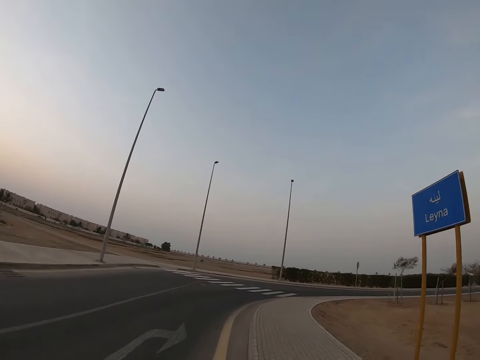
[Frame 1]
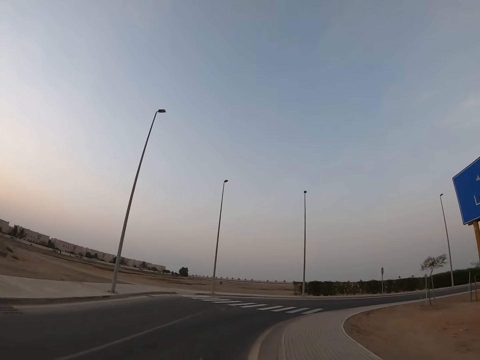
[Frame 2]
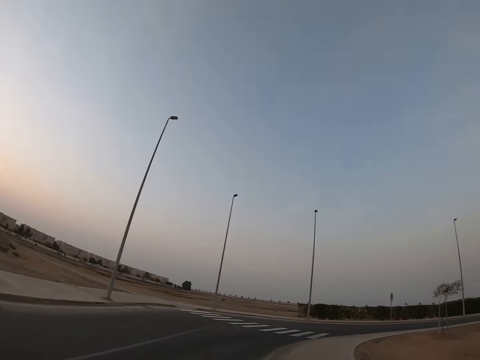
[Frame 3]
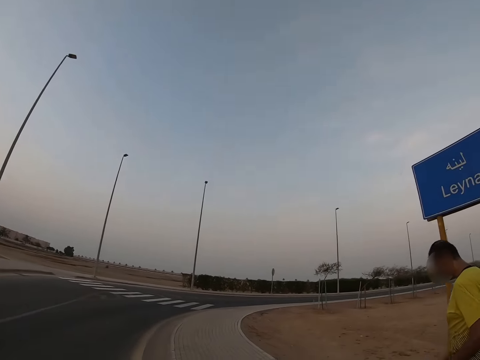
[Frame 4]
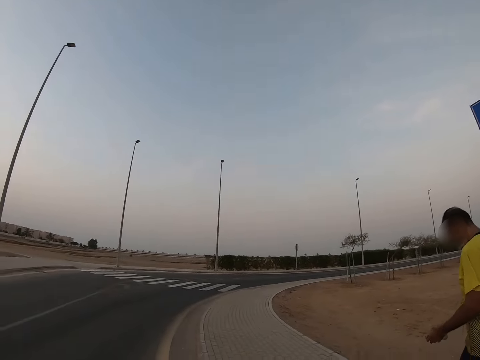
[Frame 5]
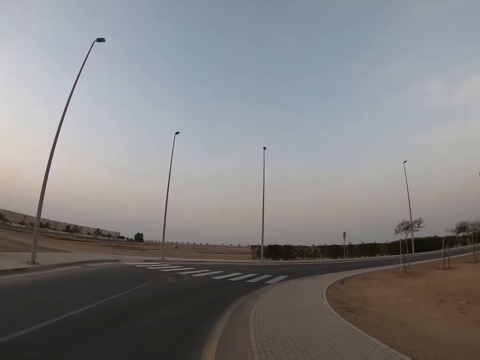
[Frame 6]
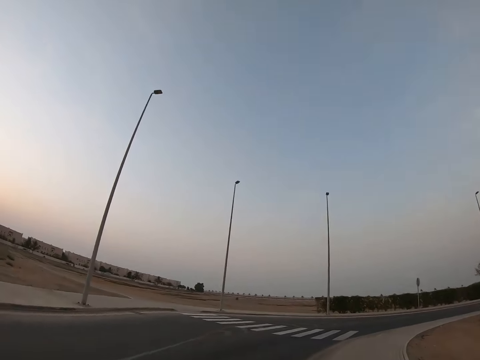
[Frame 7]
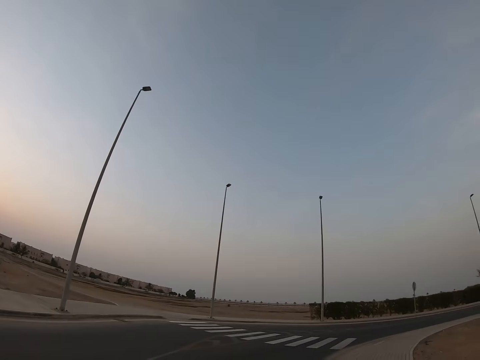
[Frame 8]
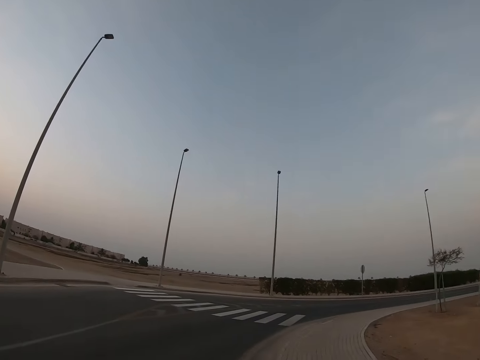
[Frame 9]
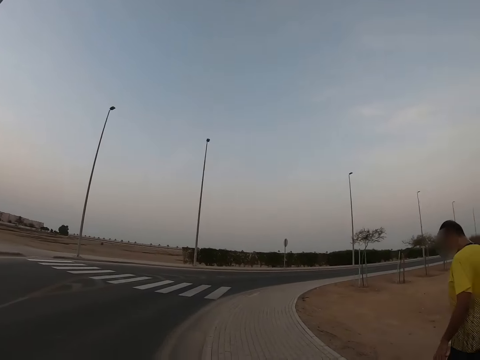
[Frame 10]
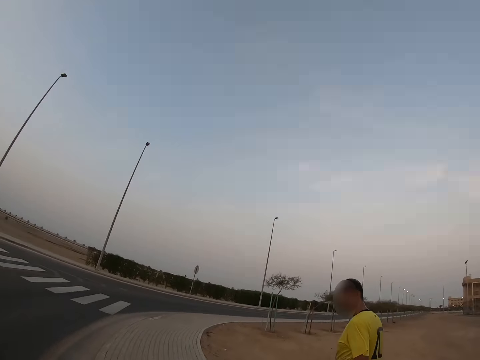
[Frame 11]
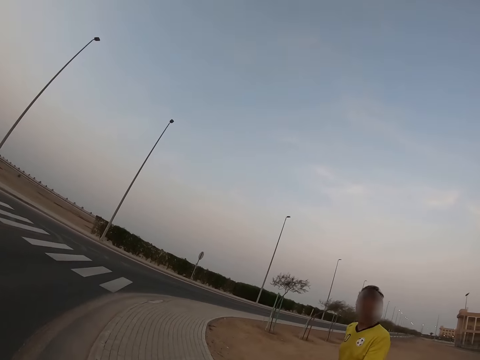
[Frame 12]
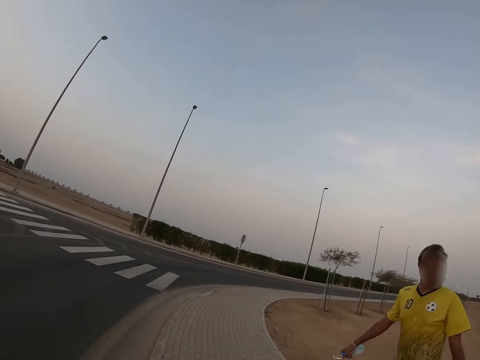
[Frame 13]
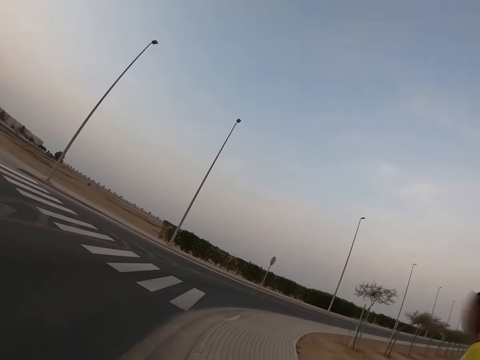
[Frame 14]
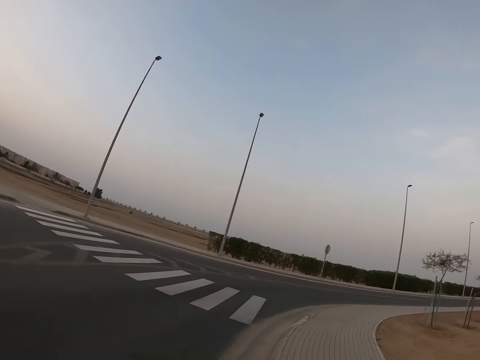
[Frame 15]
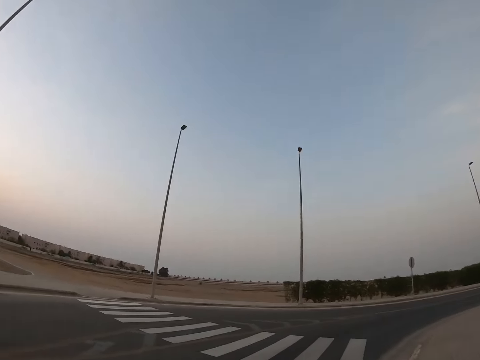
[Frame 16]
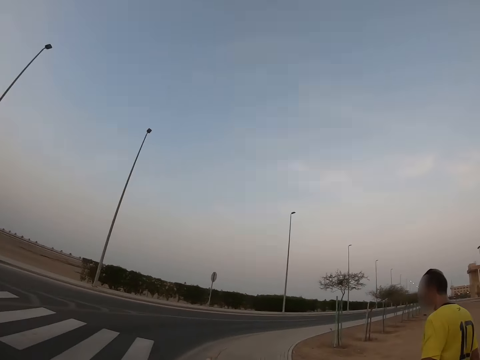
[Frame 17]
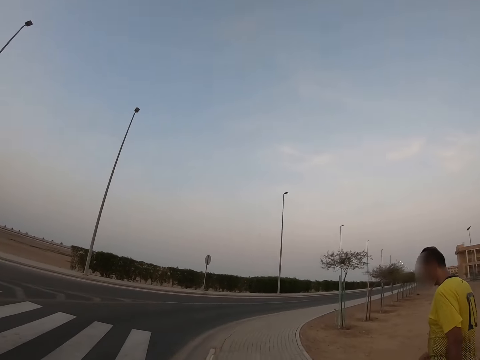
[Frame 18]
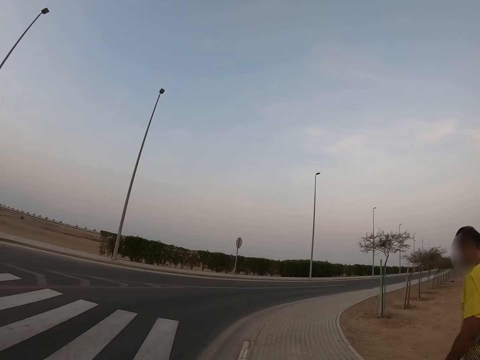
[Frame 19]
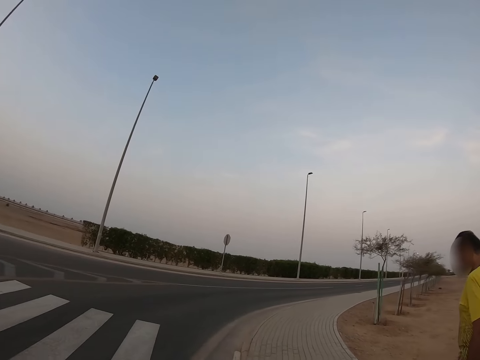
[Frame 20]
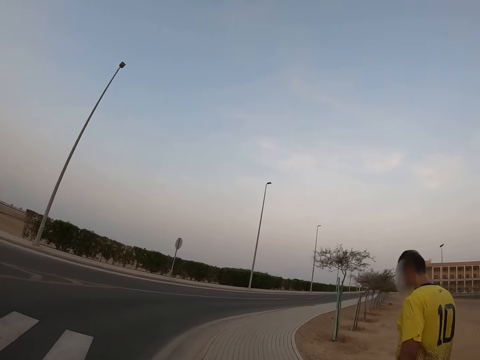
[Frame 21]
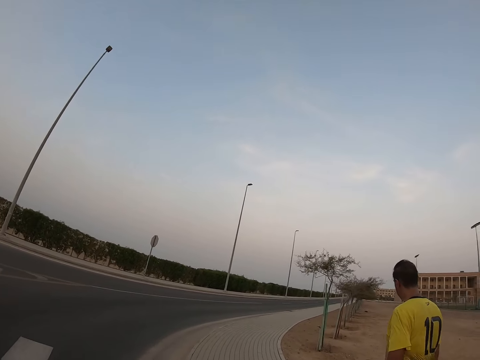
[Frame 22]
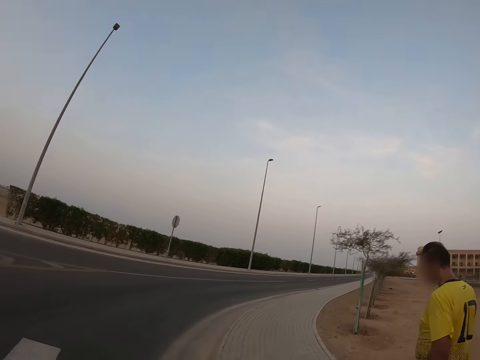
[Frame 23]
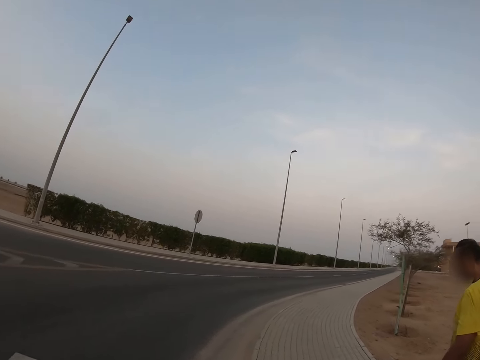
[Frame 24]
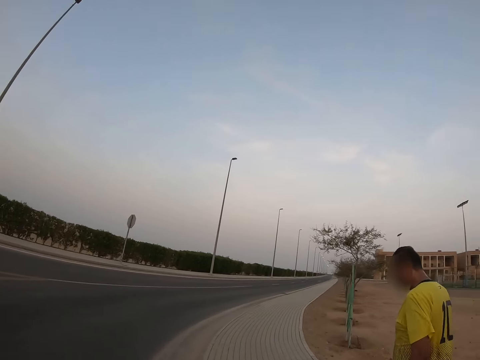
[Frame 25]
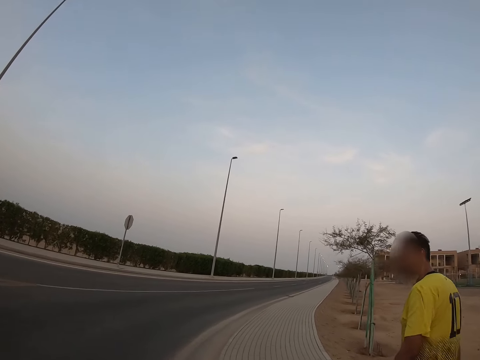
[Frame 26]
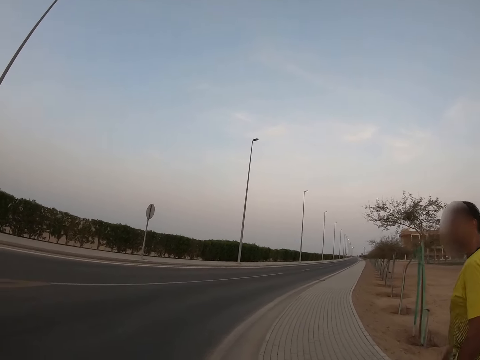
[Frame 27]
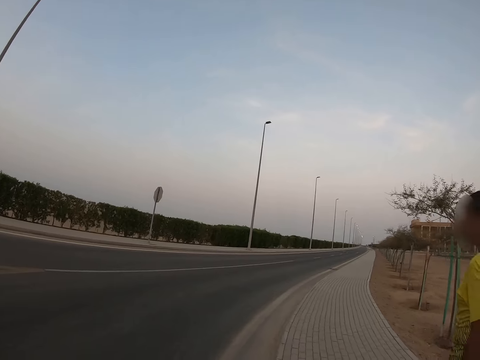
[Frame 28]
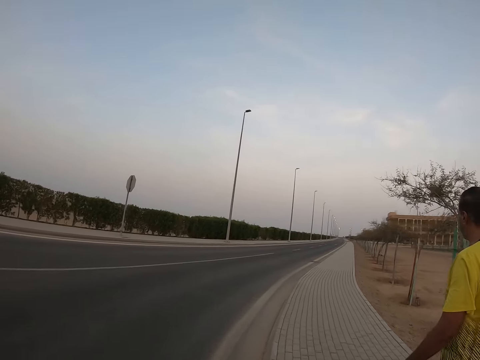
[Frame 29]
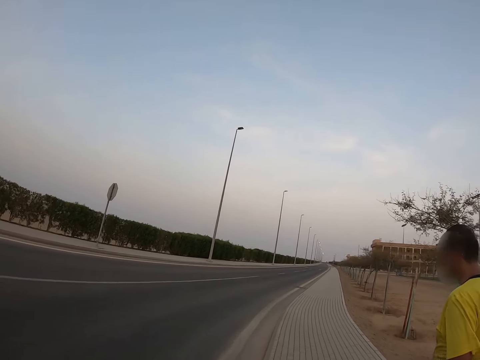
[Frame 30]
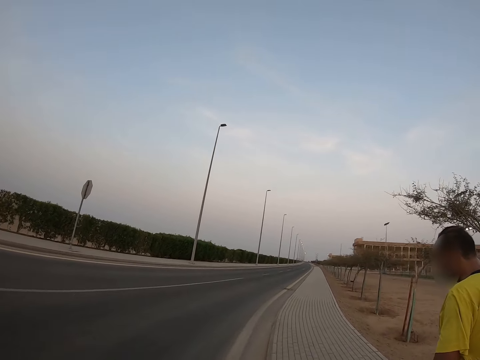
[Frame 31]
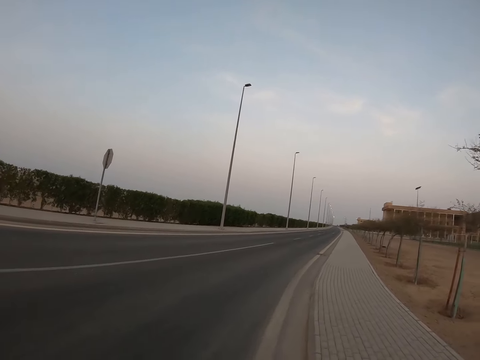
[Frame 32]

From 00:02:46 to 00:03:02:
The camera wearer walks on the road. They look at a person. They look at the person again. They walk through a zebra crossing.

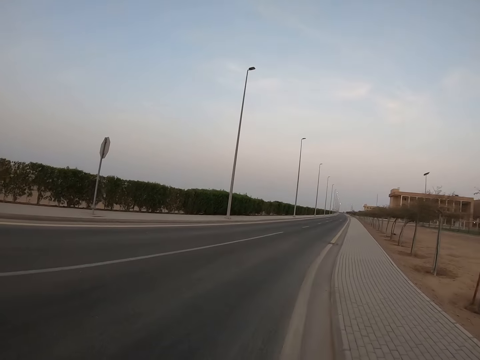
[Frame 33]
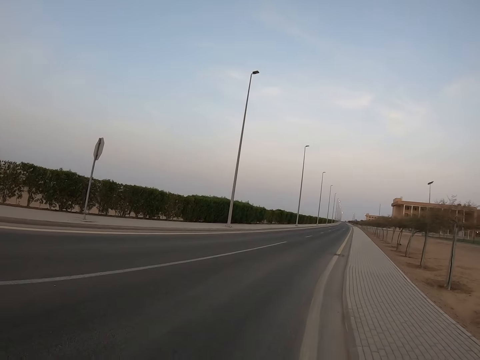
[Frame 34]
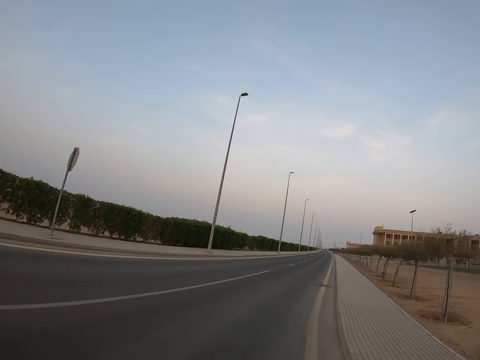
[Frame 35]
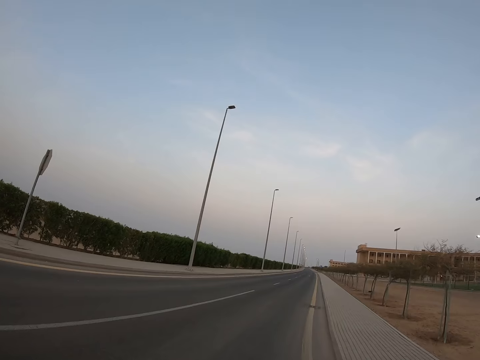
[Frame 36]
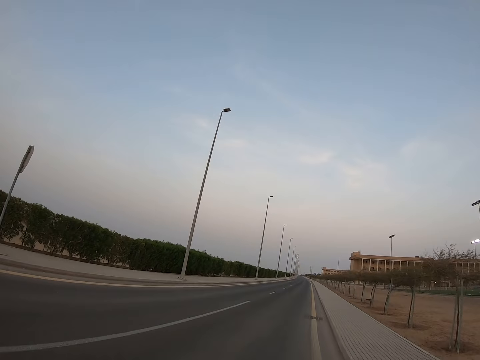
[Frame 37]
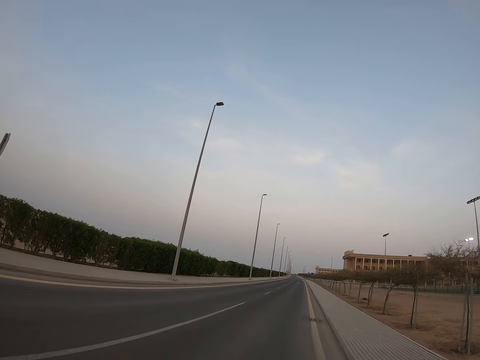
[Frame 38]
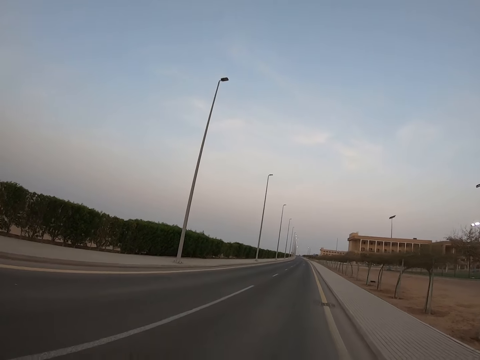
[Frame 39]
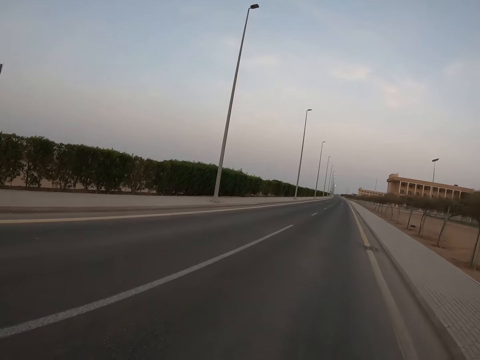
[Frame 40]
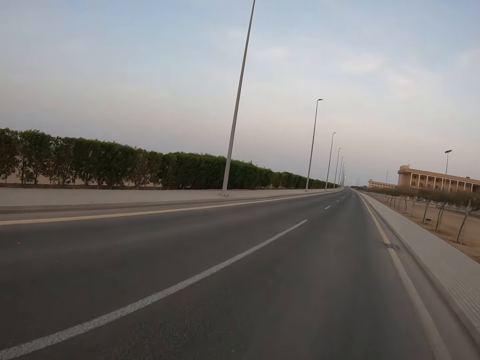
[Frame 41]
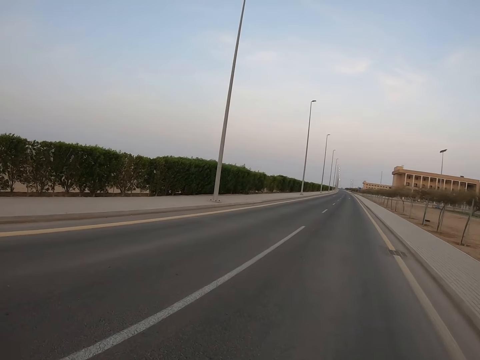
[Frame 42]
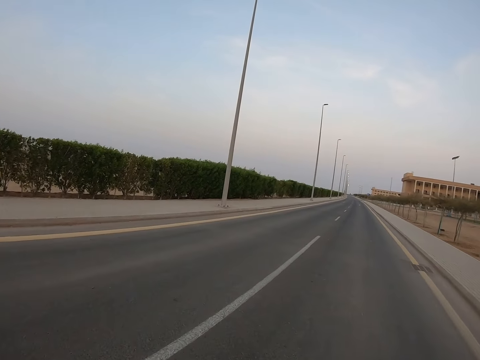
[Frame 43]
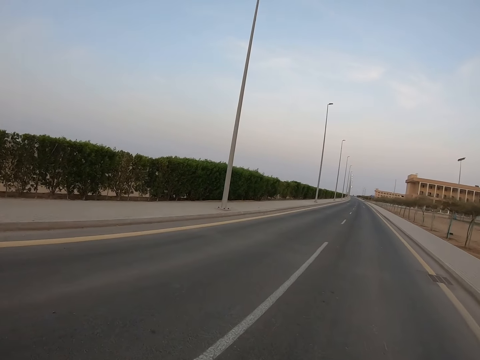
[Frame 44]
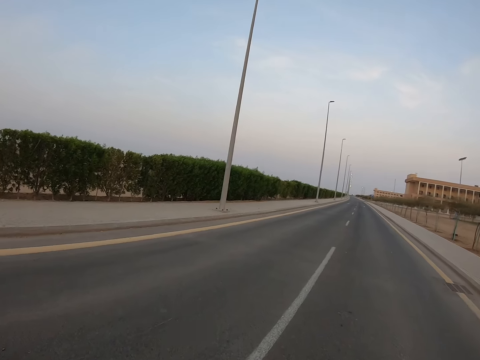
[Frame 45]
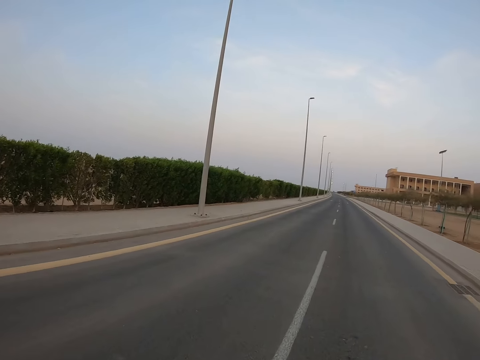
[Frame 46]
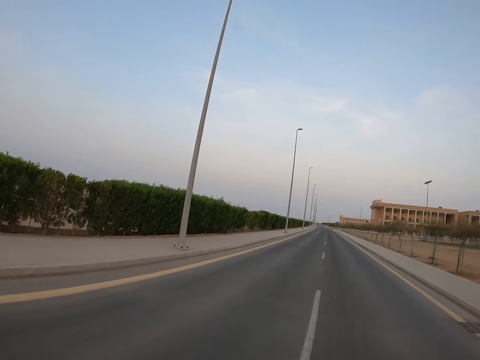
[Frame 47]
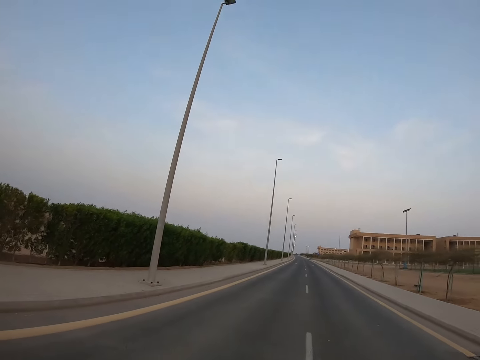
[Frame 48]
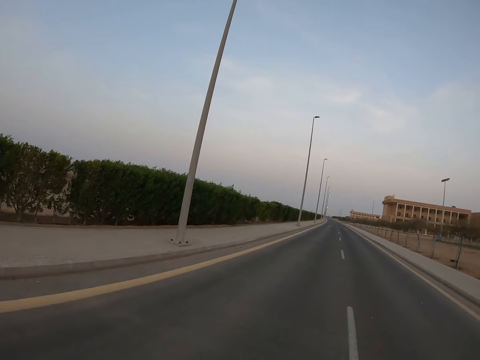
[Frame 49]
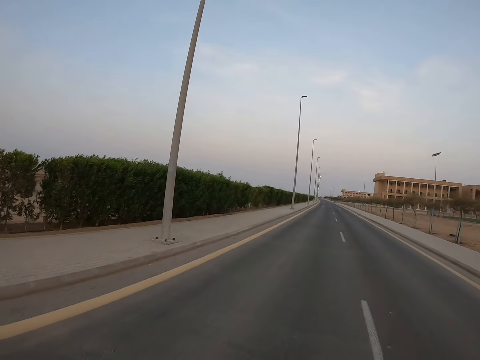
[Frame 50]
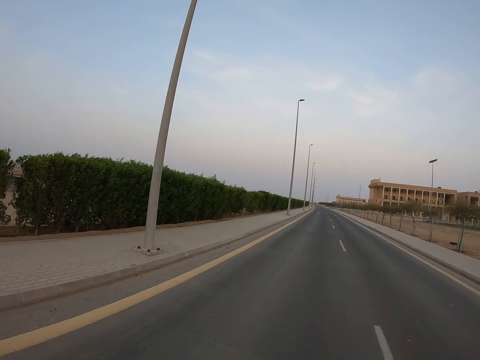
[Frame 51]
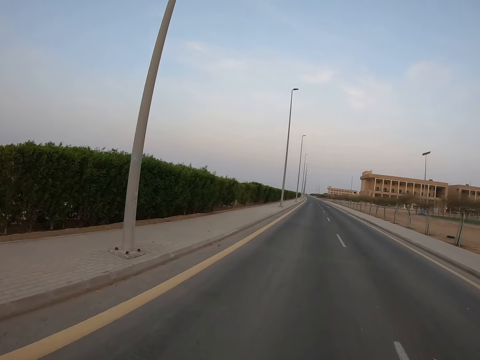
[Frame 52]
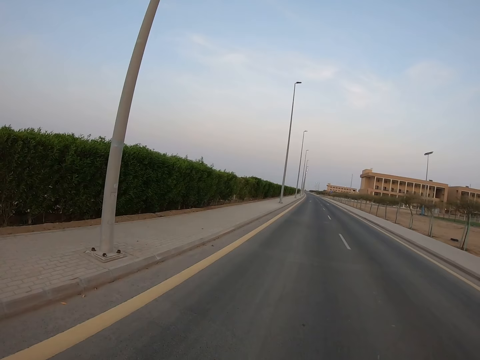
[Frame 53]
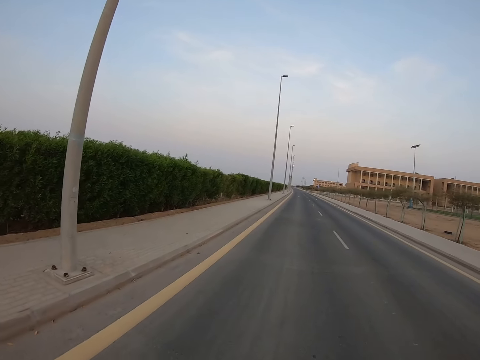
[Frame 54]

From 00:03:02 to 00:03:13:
The camera wearer walks on the road.
